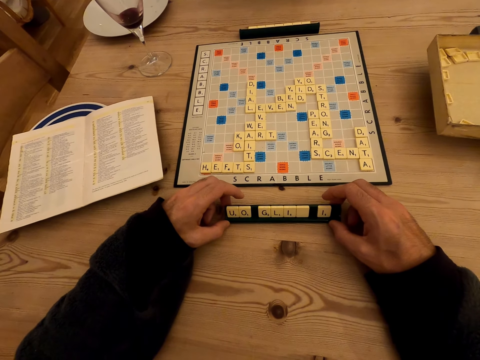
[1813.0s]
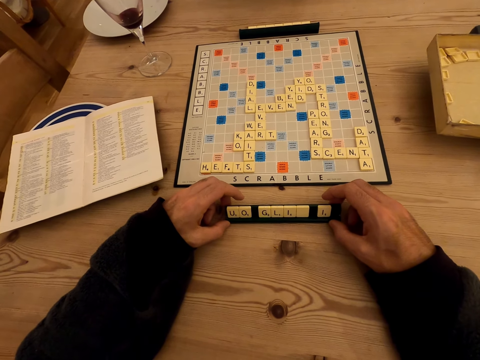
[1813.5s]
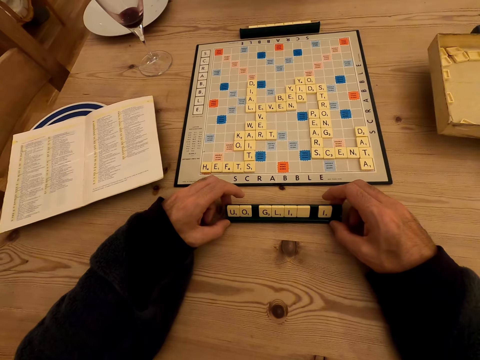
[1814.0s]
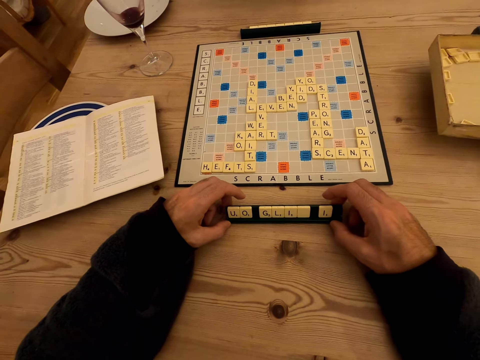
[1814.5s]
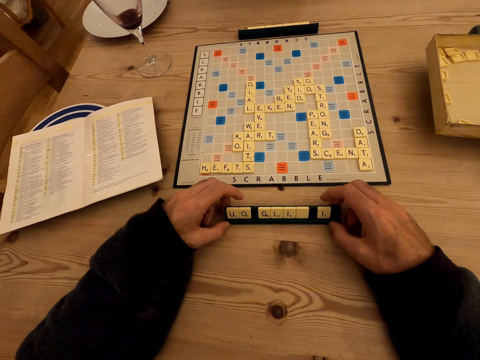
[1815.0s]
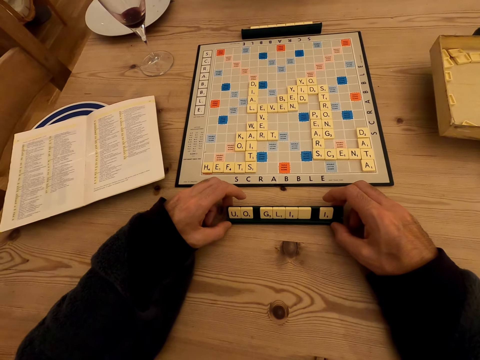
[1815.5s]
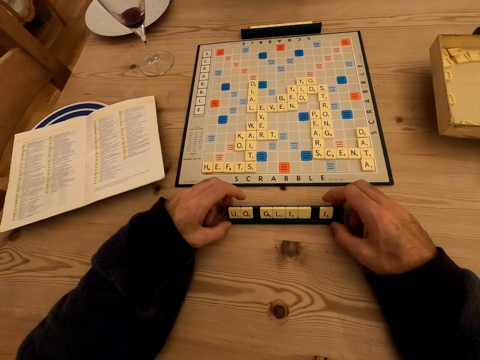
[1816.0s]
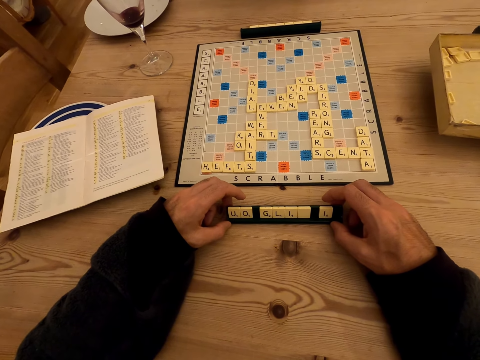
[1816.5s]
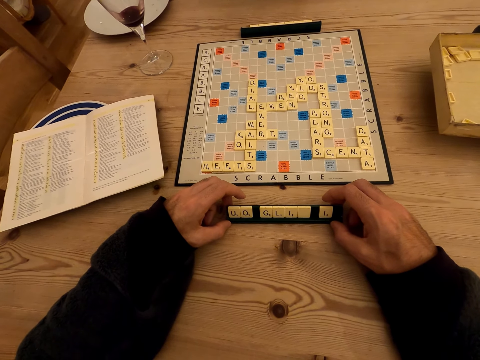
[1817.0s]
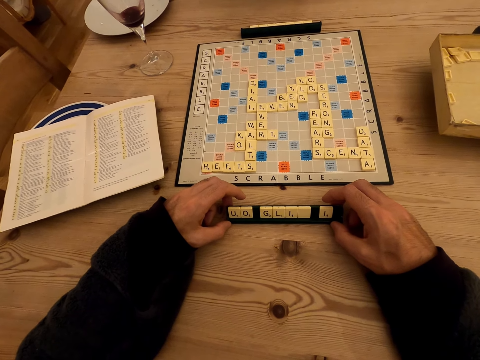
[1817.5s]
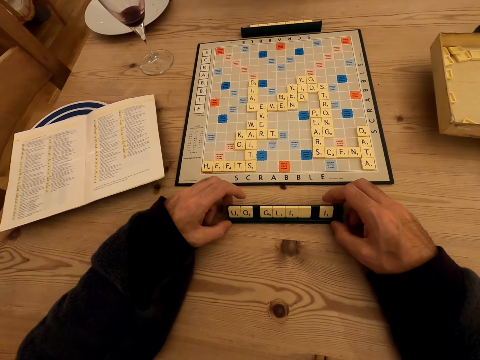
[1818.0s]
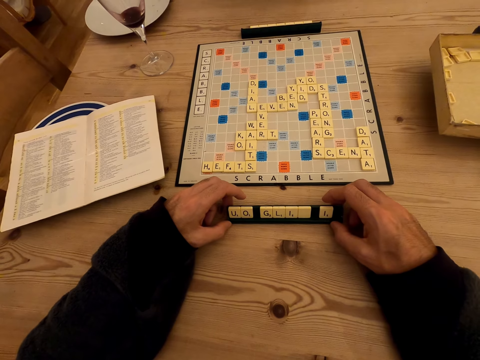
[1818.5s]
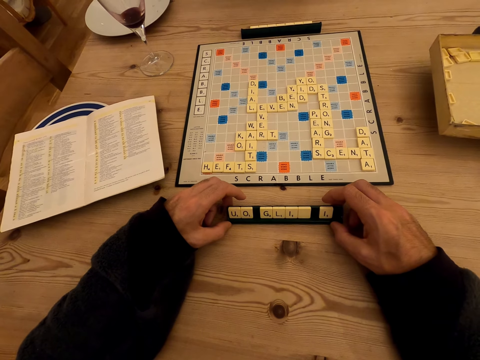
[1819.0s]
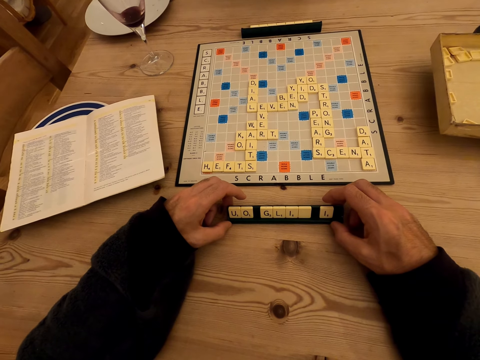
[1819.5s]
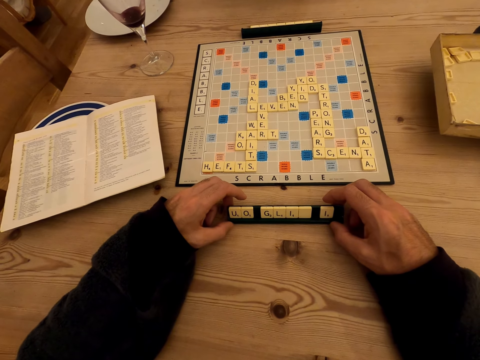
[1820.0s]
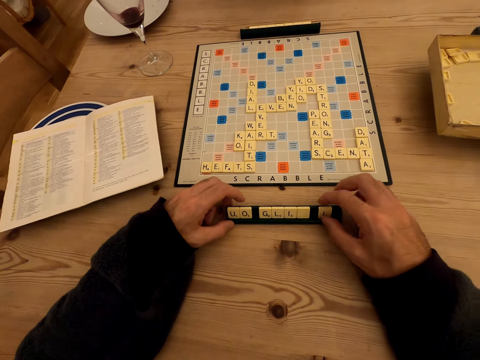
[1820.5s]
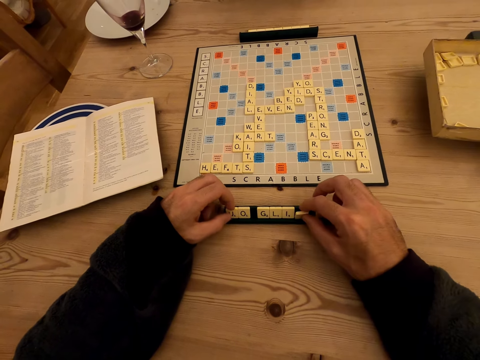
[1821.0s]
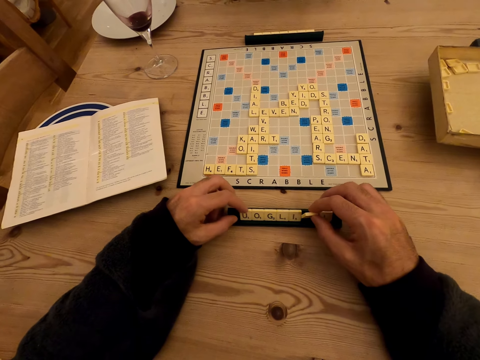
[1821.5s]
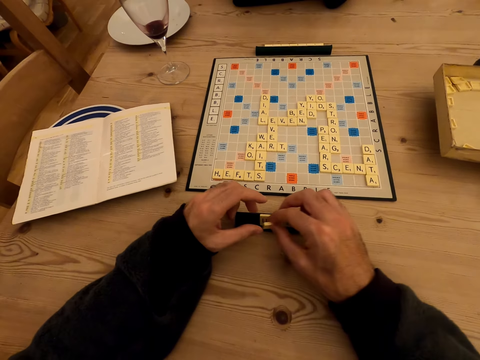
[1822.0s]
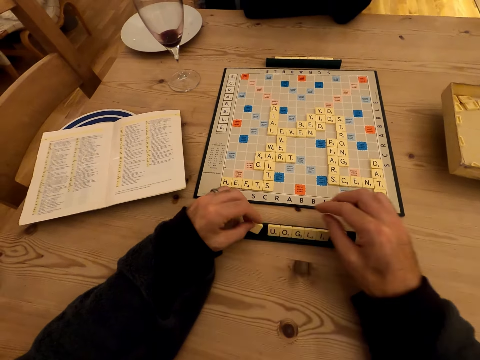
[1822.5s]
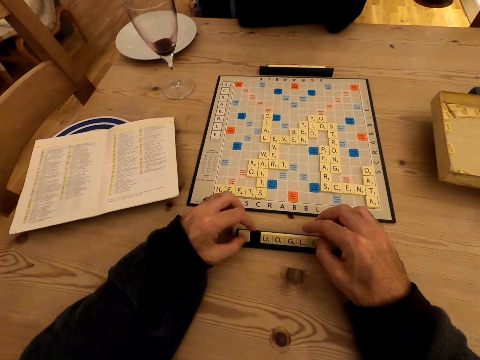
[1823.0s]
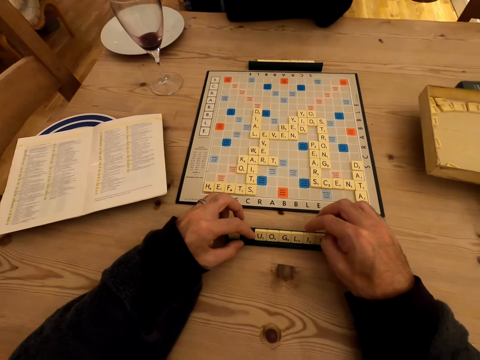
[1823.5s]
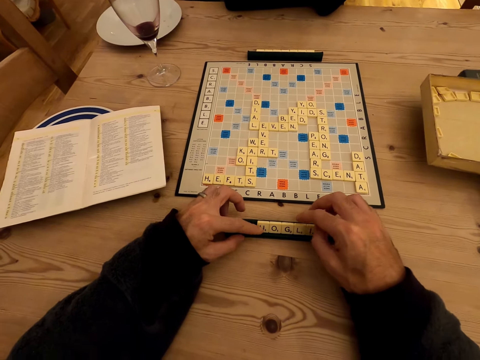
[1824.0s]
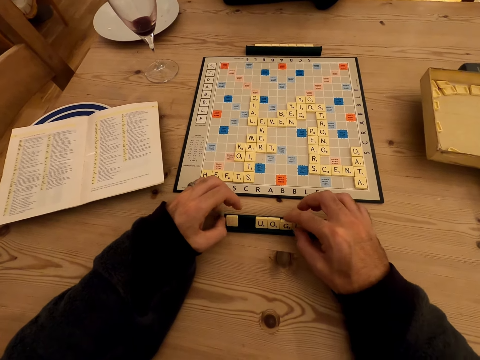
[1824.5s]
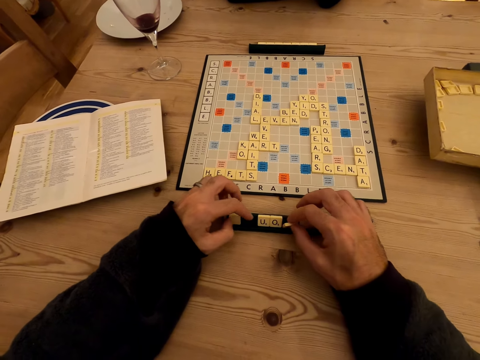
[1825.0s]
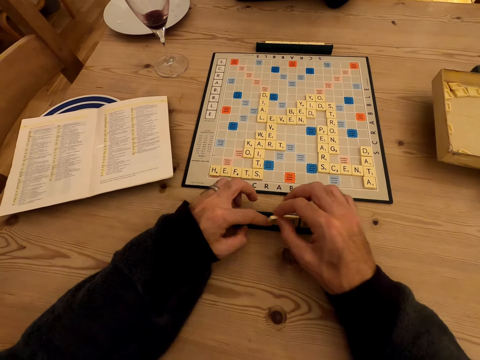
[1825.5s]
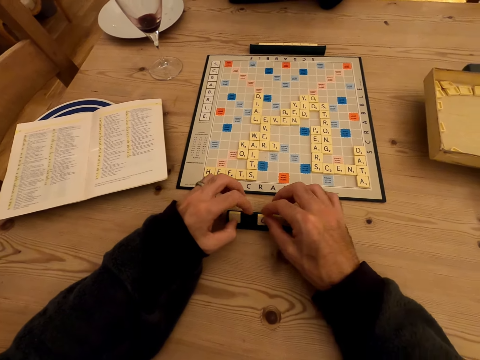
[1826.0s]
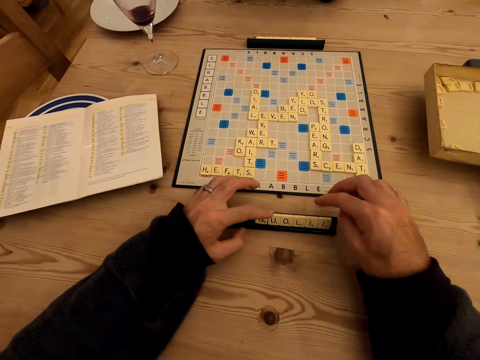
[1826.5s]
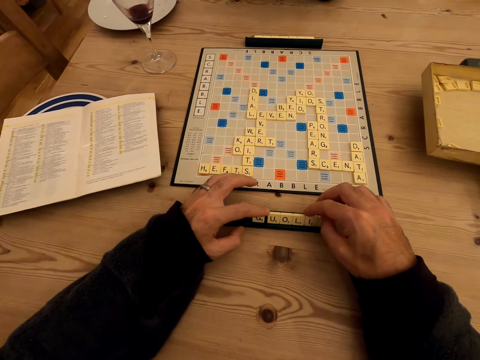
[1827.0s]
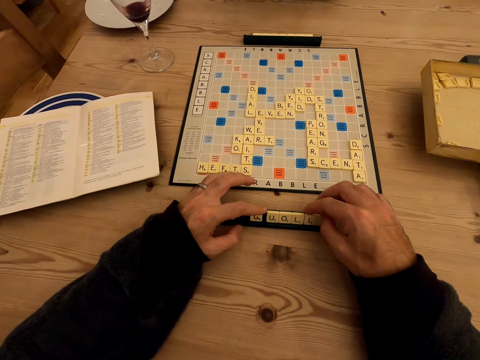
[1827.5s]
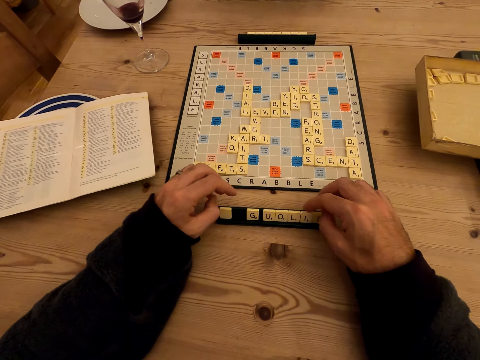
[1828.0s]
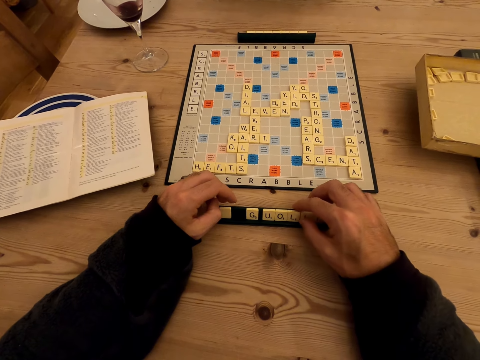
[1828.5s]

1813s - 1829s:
The camera wearer stares at the scrabble game. A man picks up a letter, moves letters and switches the letter to the other hand. The man puts down the letter. The man picks up a letter, moves letters and puts down the letter. The man moves letters.

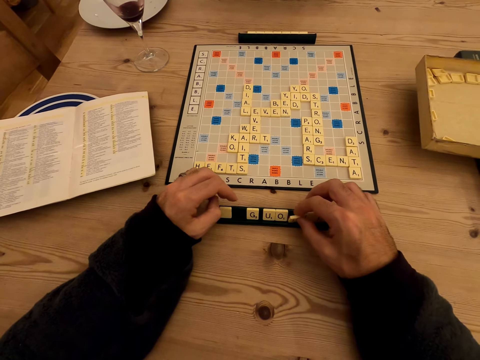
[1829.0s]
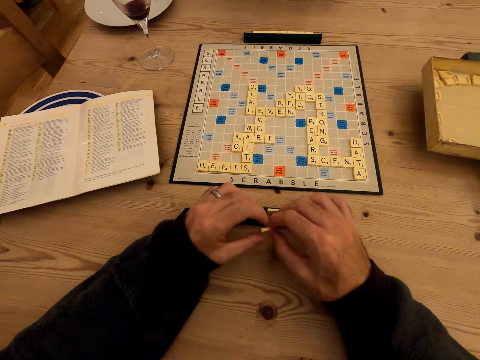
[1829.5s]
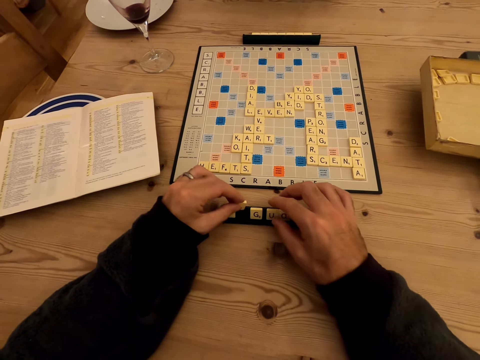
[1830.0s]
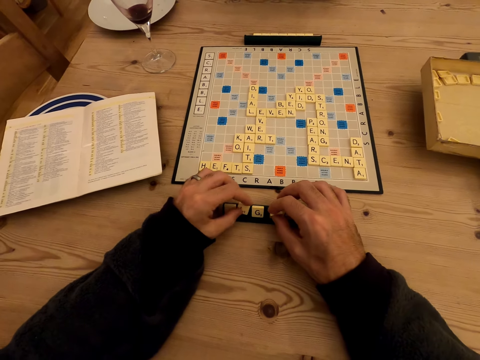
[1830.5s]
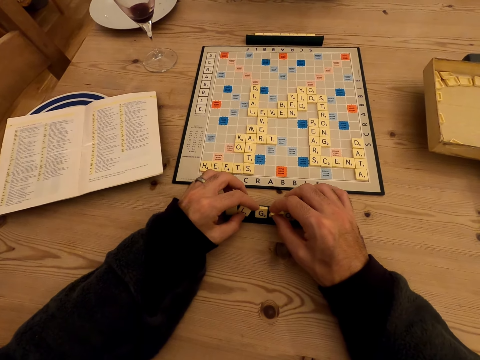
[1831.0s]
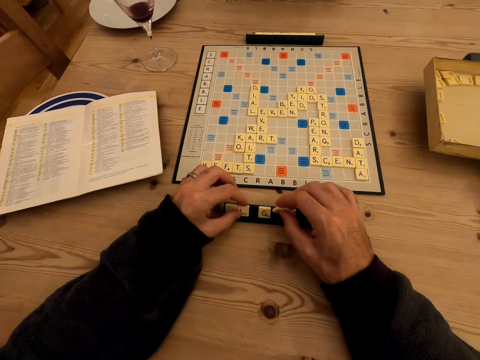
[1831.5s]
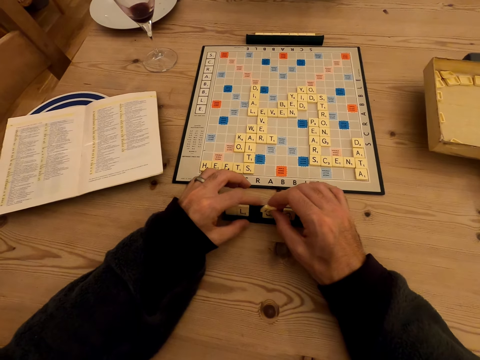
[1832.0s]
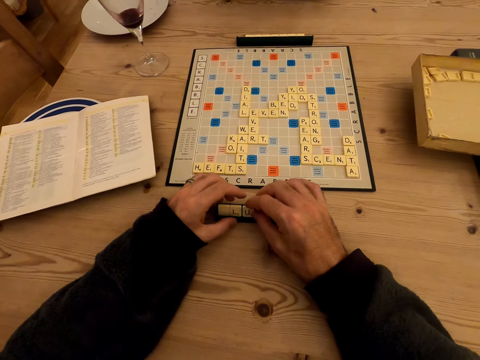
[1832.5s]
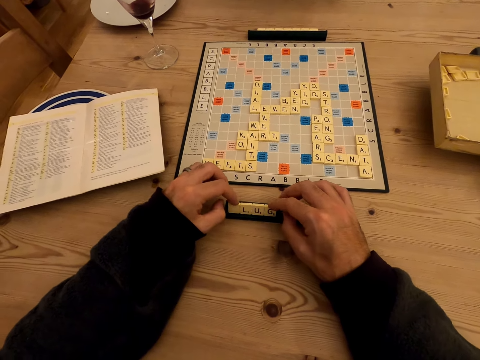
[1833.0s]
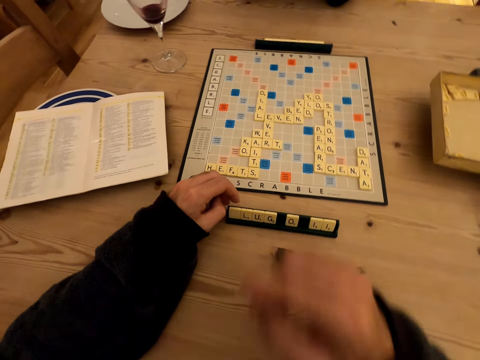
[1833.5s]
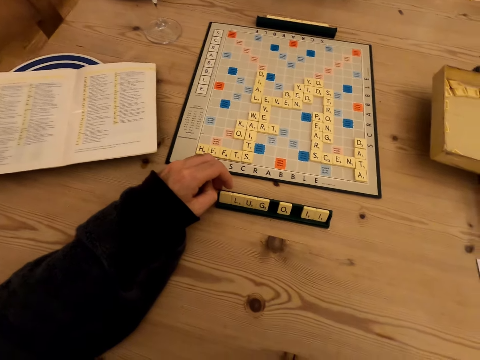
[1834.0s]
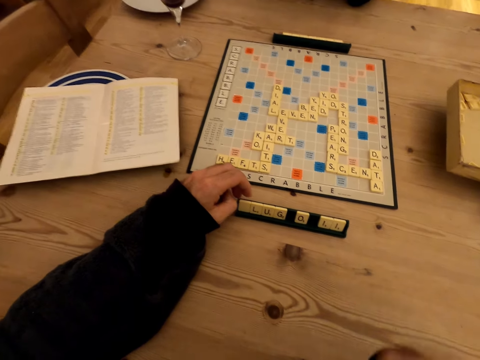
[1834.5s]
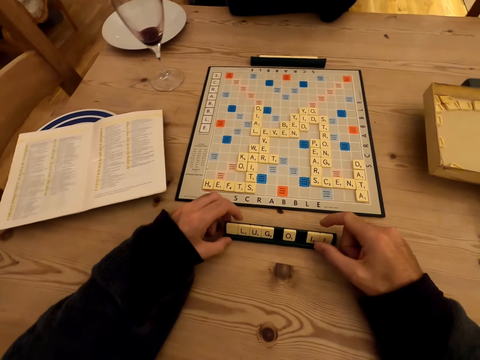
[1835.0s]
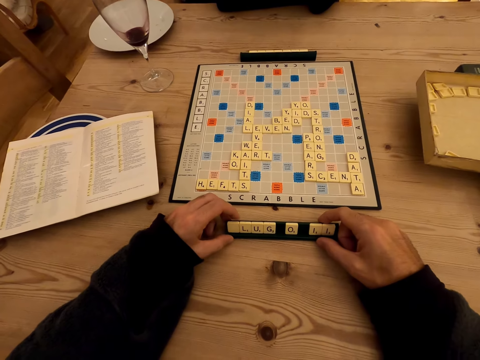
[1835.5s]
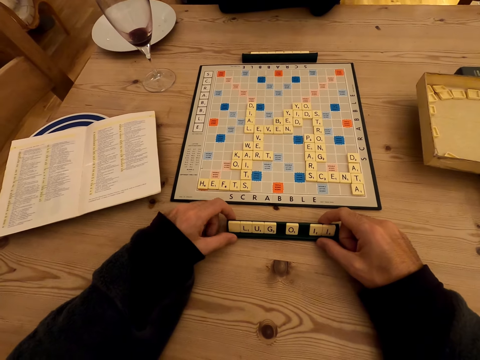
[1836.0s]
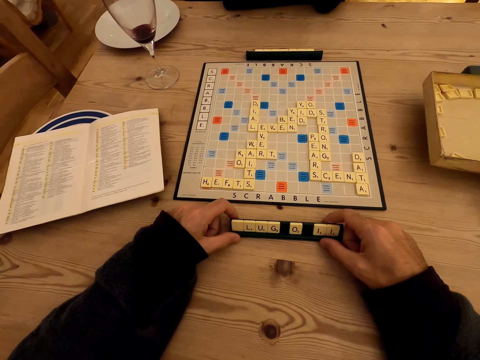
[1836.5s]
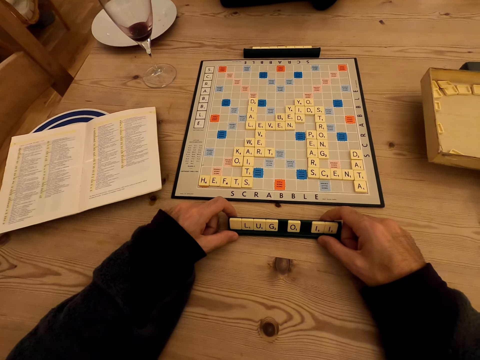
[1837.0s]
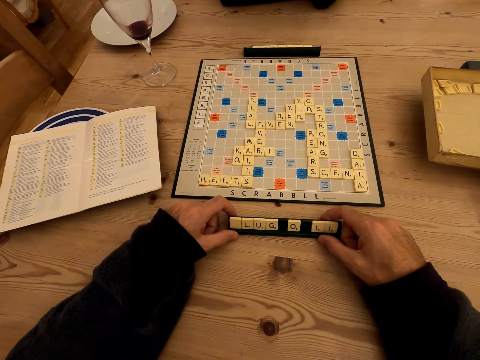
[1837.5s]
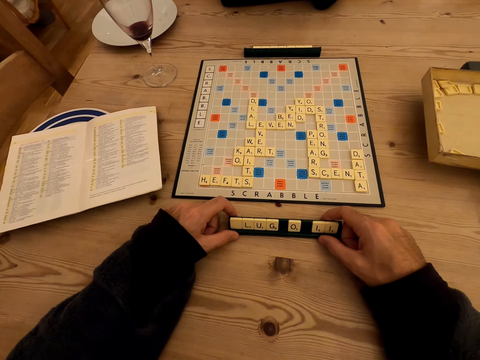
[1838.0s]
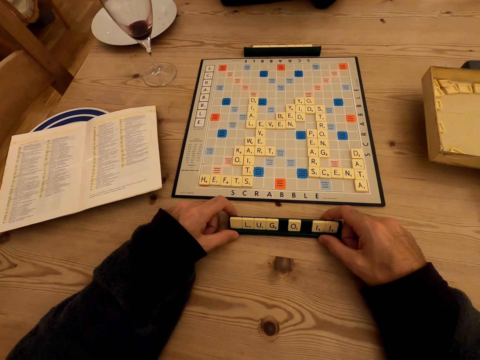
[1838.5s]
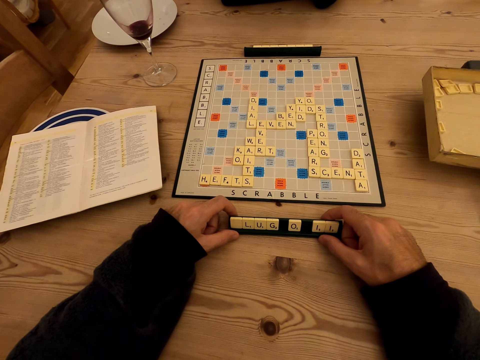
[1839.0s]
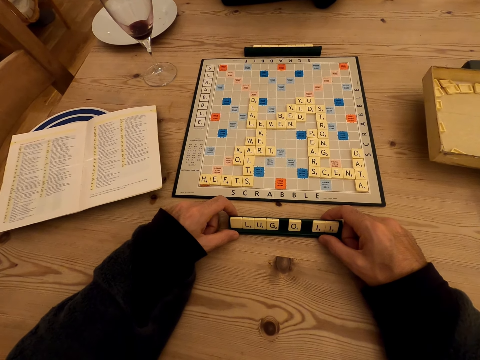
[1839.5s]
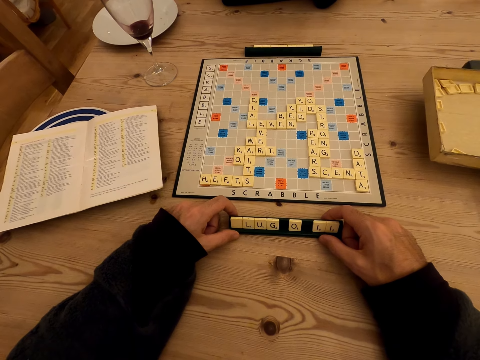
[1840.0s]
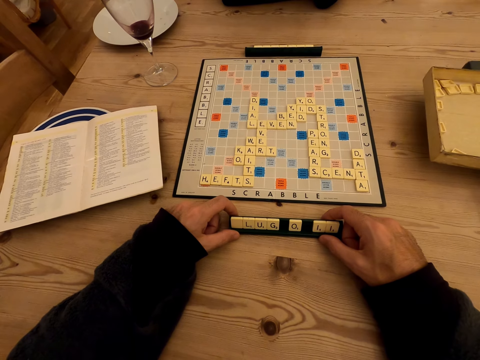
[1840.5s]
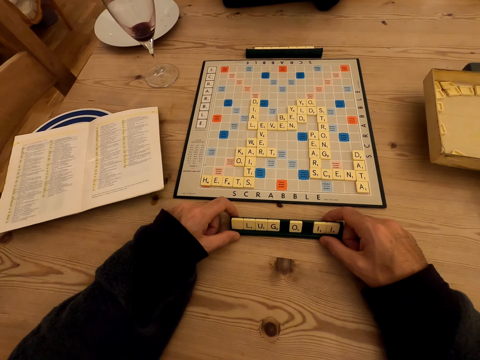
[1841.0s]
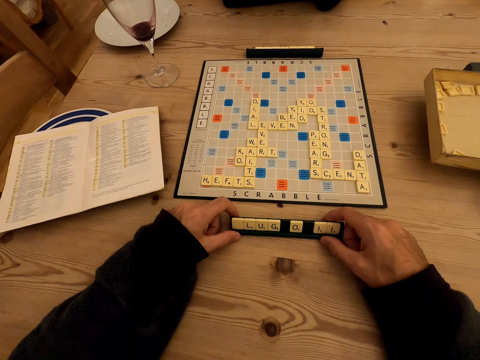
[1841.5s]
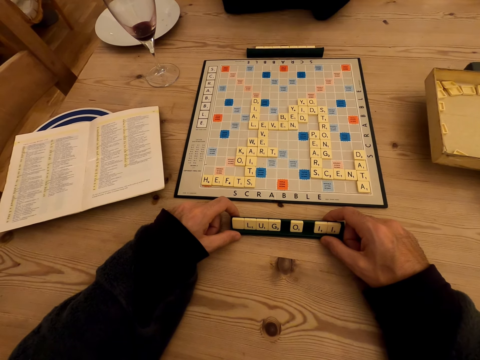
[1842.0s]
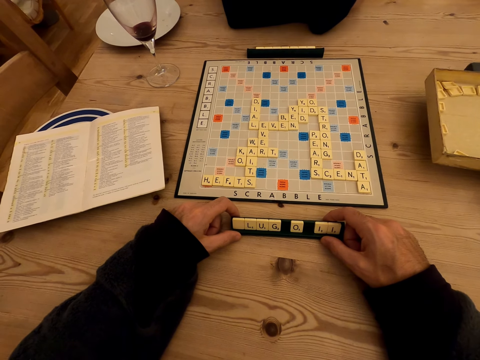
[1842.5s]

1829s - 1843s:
A man picks up a letter and switches the letter to the other hand. The man picks up a letter, moves letters and puts down the letter. The man moves letters. The camera wearer stares at the scrabble game.
